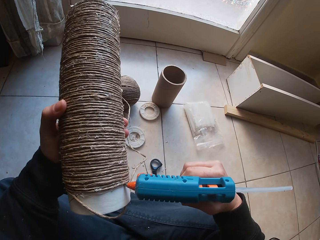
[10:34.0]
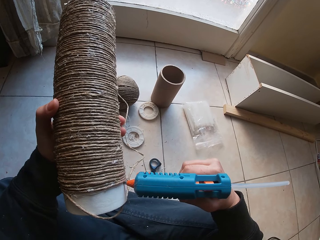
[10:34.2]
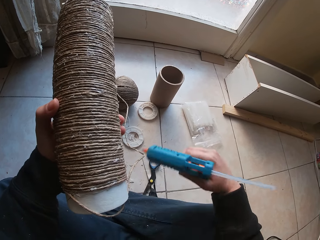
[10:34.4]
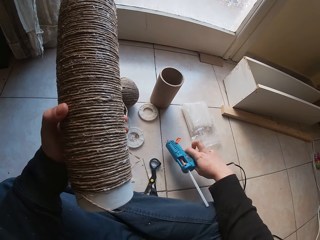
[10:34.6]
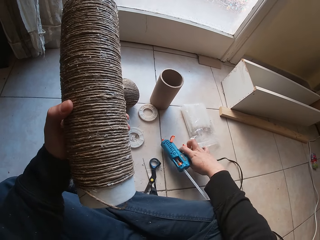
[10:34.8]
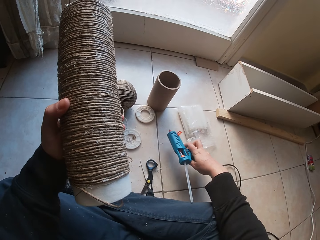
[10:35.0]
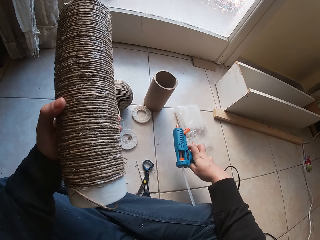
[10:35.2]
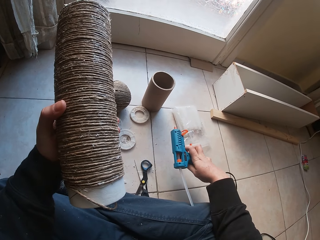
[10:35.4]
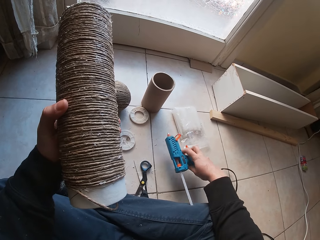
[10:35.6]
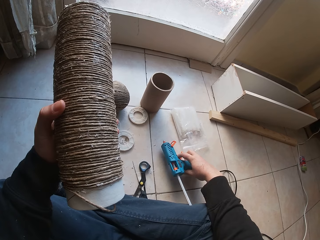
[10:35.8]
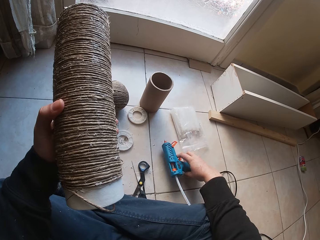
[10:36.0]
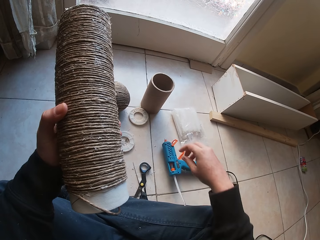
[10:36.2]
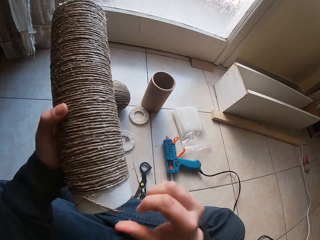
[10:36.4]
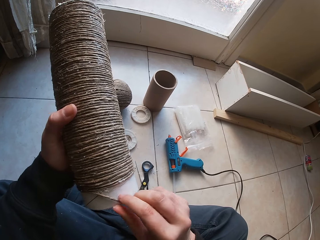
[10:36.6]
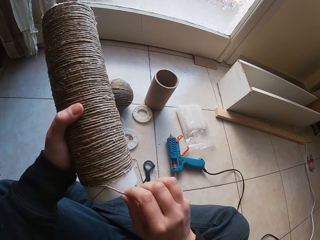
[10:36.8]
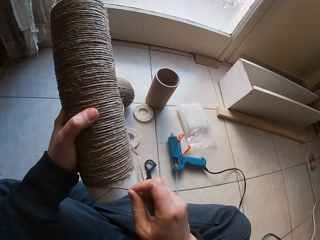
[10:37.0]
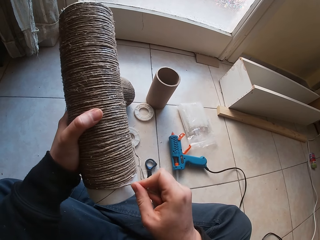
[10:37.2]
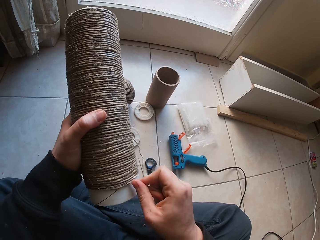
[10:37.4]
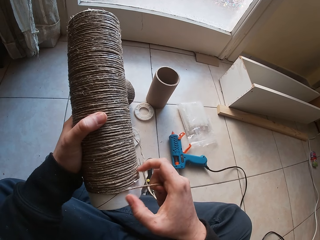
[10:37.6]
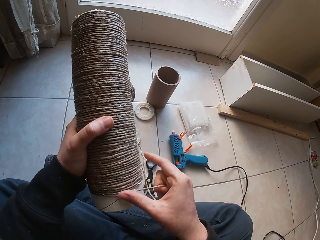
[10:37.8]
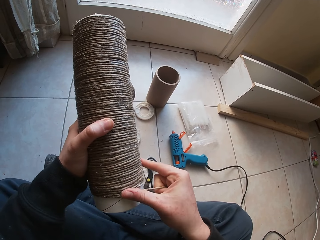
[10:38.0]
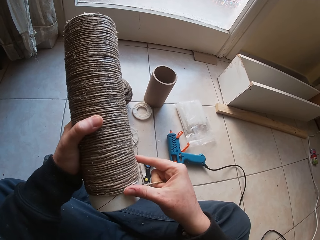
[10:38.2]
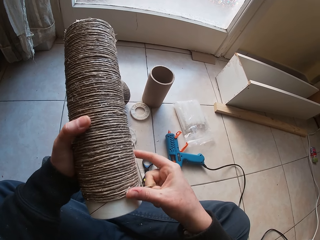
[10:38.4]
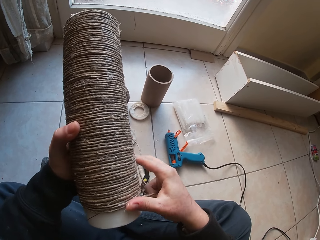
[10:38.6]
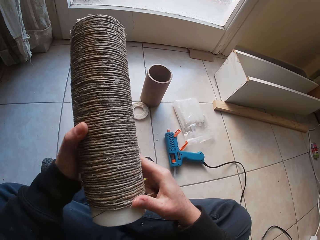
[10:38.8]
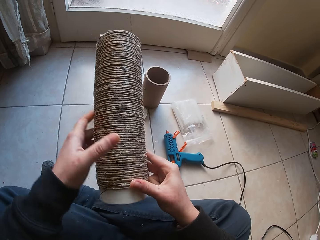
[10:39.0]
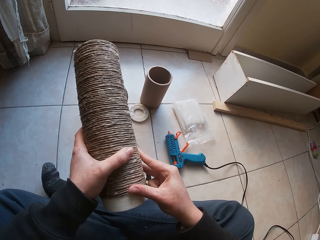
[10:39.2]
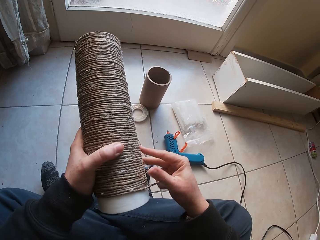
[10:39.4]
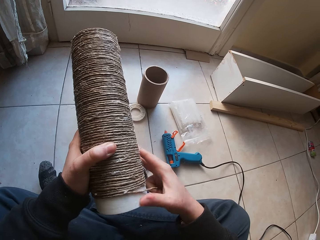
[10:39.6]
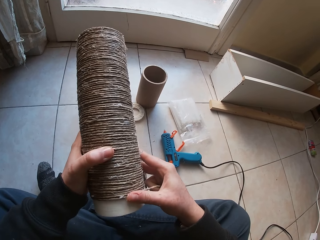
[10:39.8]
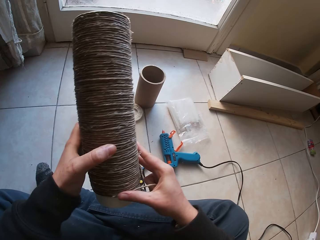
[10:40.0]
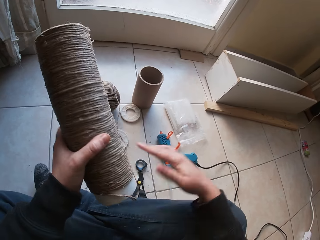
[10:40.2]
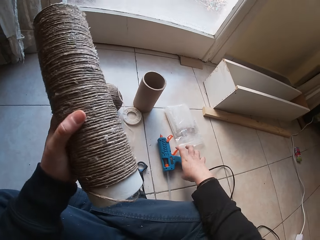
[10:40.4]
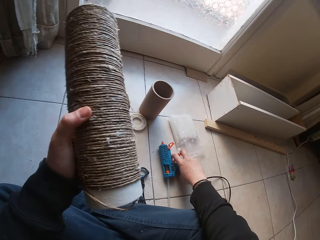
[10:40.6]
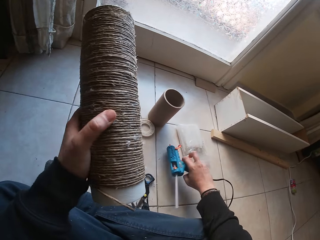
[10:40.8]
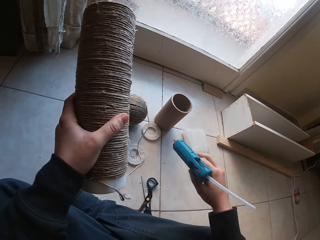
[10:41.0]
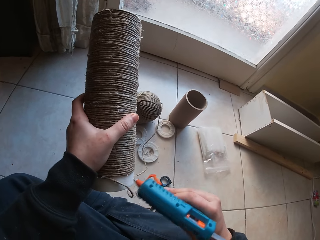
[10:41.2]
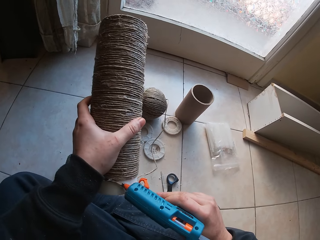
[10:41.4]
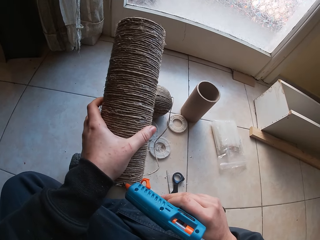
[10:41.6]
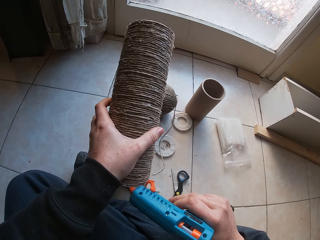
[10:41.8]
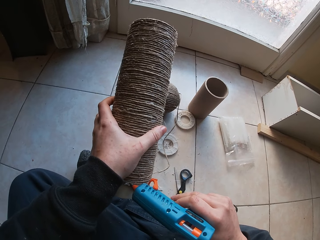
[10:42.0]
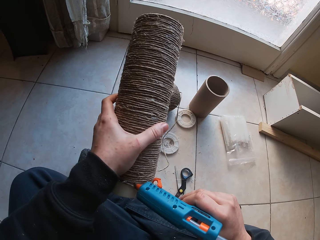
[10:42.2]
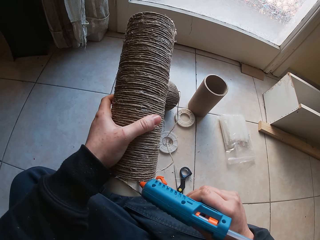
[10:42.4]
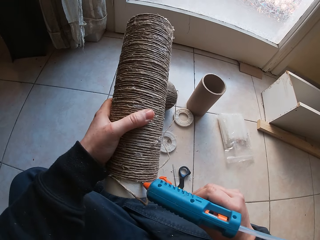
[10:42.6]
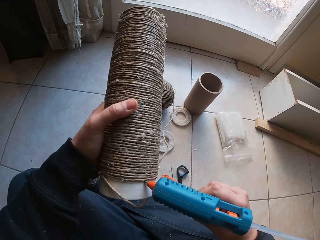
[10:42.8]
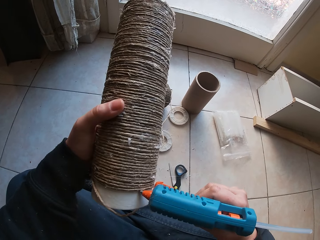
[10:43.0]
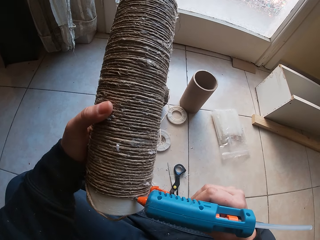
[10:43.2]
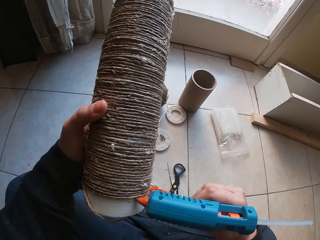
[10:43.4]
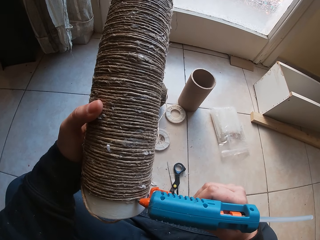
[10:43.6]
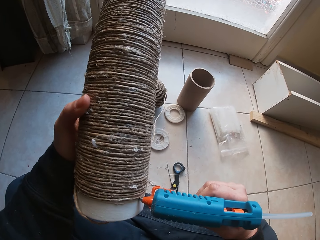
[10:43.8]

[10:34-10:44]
The camera wearer places the glue gun on the ground with his right hand. He holds a cylinder cardboard or round plastic. He glues the wire rope on the round plastic with his right hand. He holds the cylinder cardboard. He picks the glue gun from the ground with his right hand. He attaches glue to the round plastic with the glue gun in his right hand.

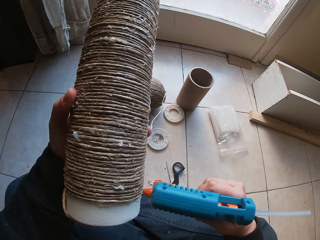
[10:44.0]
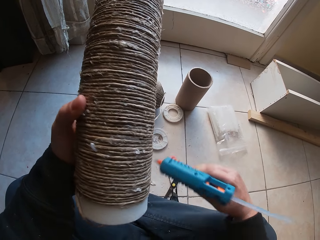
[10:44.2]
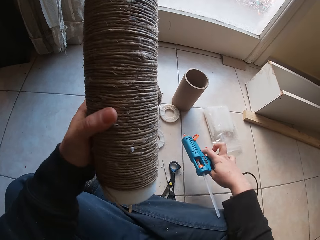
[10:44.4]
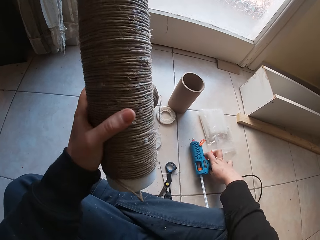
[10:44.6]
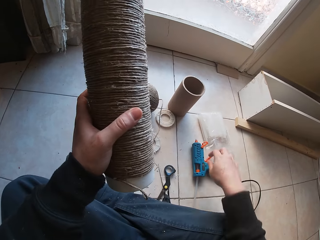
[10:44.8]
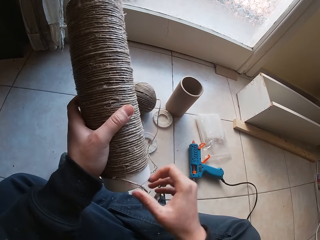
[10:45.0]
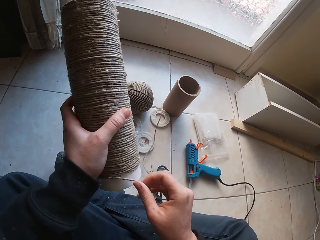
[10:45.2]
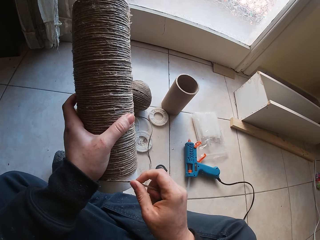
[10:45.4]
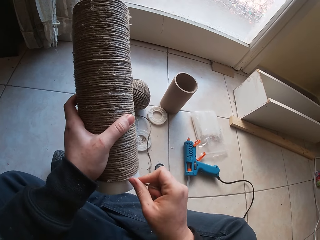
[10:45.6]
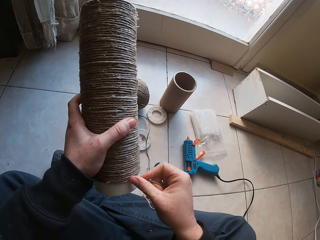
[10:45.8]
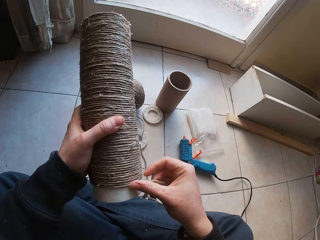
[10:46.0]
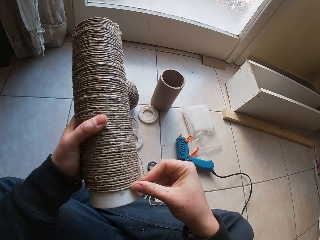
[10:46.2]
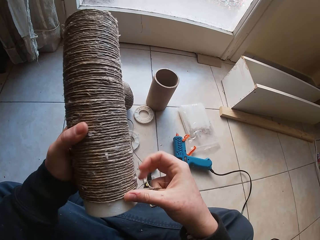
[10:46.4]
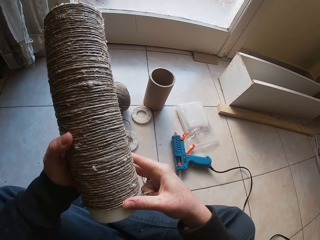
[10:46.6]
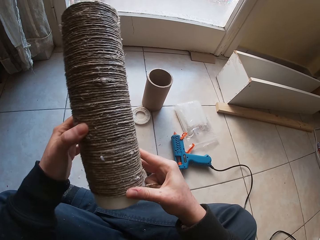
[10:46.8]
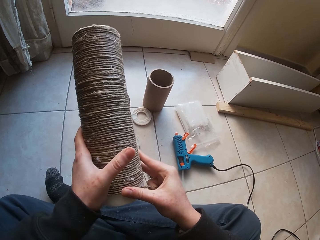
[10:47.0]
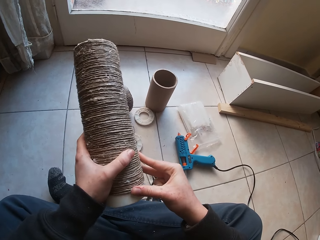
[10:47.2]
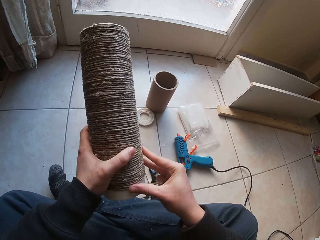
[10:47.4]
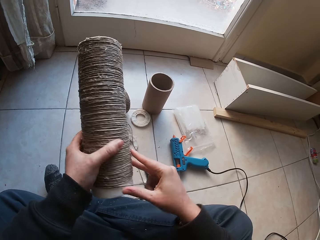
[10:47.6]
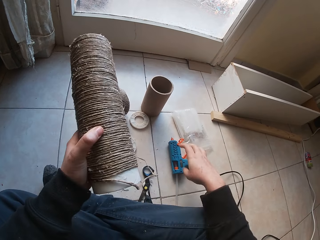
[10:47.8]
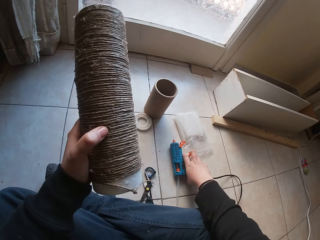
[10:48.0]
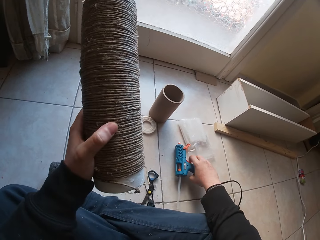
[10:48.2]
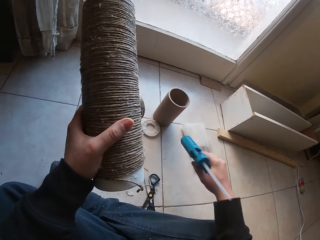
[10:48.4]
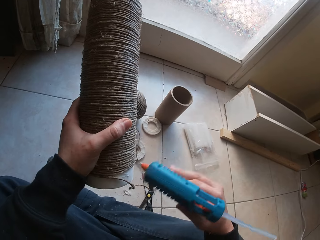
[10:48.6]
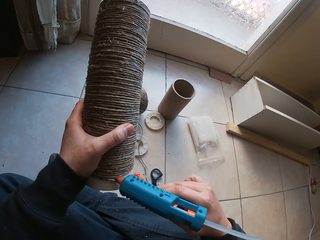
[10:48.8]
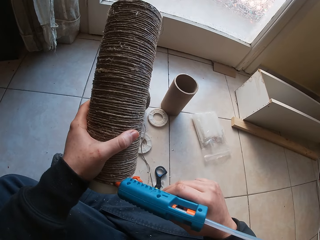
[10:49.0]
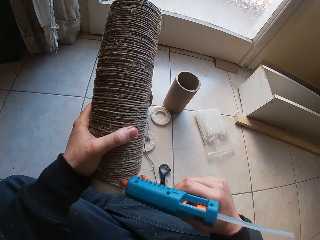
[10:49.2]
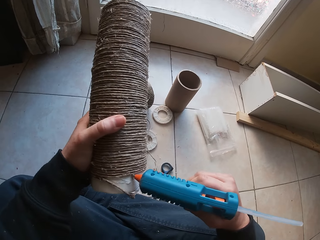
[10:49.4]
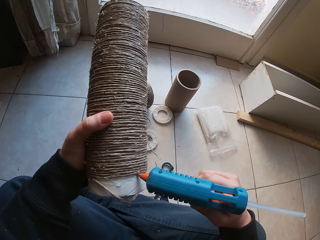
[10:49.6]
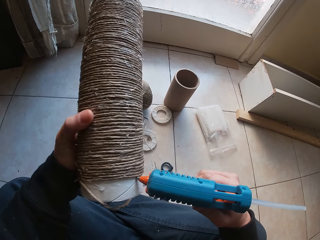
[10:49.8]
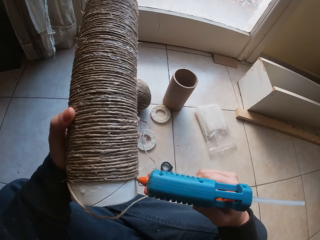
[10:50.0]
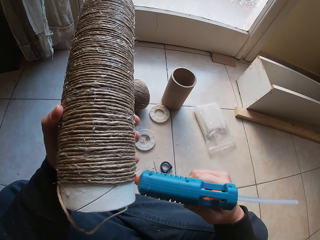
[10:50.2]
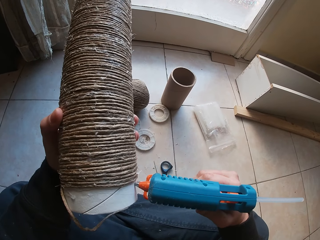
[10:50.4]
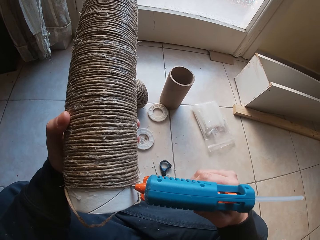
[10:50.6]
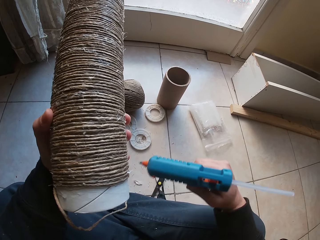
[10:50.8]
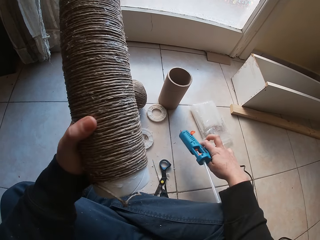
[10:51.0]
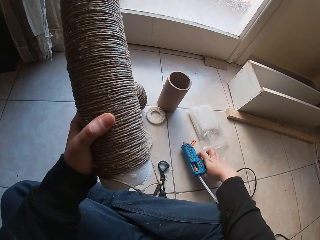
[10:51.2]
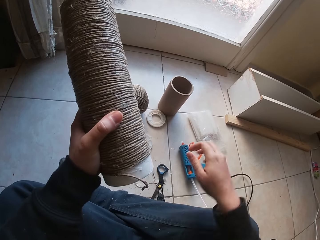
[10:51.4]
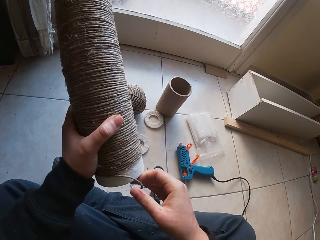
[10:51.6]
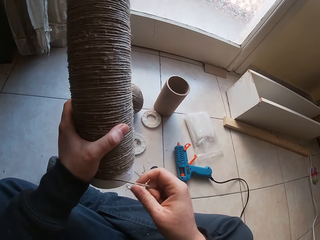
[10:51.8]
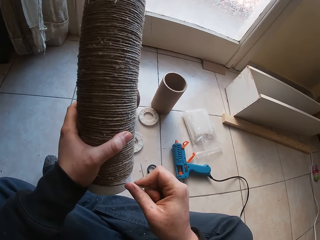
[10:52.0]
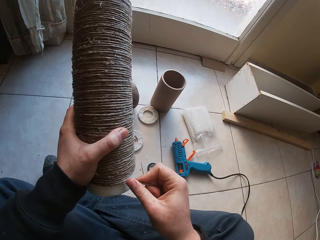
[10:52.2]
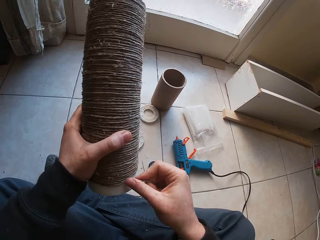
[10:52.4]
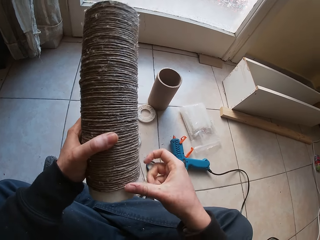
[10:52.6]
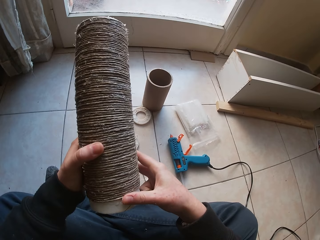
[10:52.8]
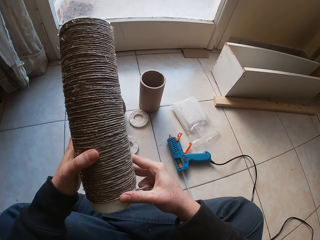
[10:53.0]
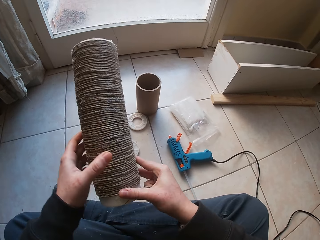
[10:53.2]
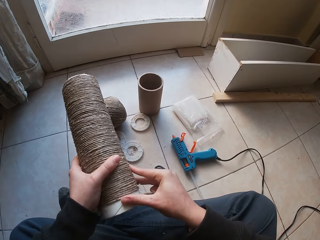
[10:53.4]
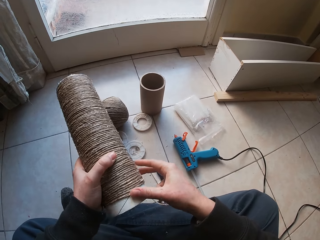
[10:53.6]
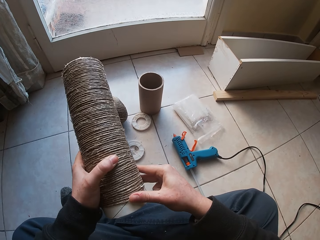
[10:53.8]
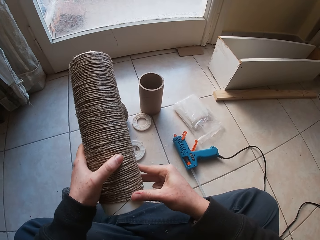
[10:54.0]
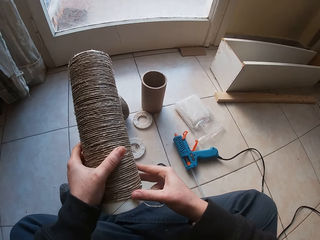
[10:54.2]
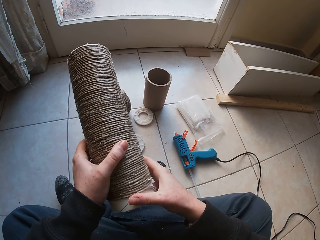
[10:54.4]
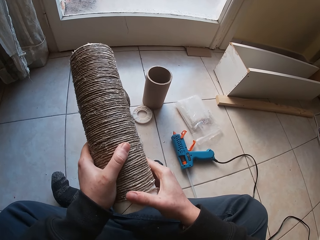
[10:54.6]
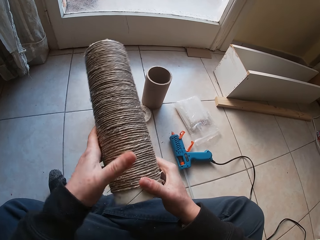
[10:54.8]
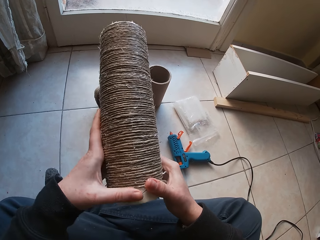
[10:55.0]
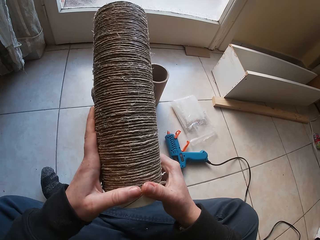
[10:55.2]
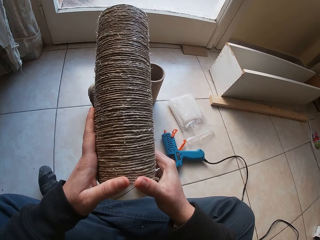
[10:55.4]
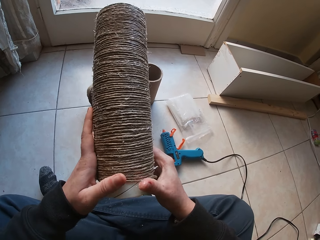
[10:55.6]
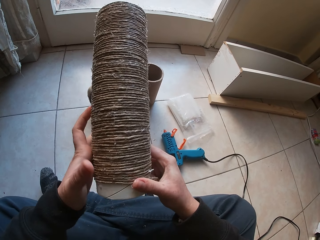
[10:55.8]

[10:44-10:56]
The camera wearer places the glue gun on the ground with his right hand. He holds a cylinder cardboard or round plastic. He glues the wire rope on the round plastic with his right hand. He picks the glue gun from the ground with his right hand and holds the cylinder cardboard. He attaches glue to the round plastic with the glue gun in his right hand. He holds the cylinder cardboard. He places the glue gun on the ground with his right hand. He glues the wire rope on the round plastic with his right hand.
